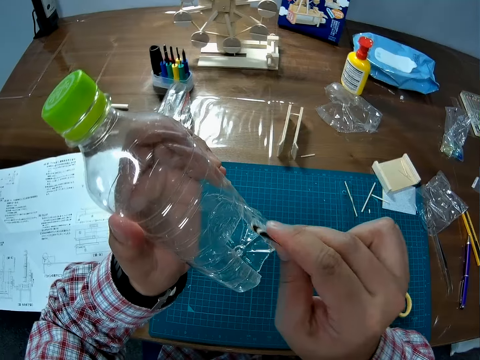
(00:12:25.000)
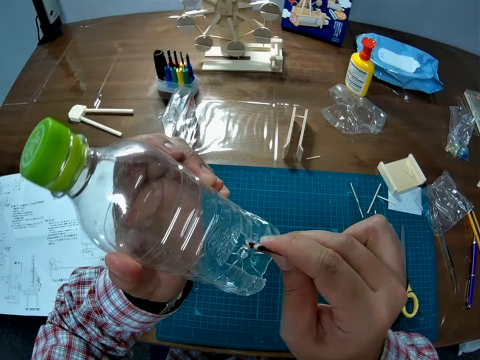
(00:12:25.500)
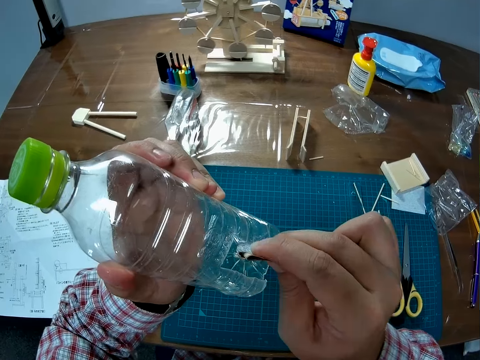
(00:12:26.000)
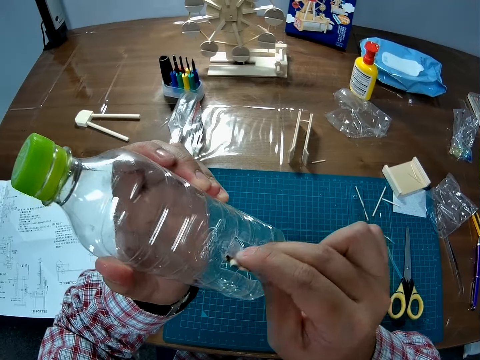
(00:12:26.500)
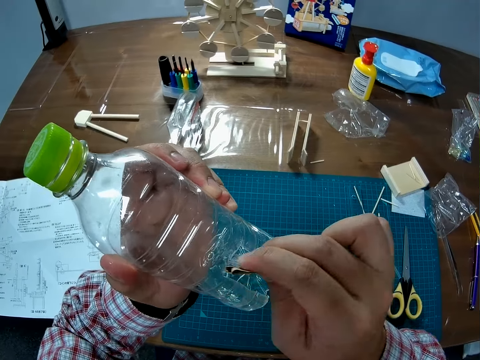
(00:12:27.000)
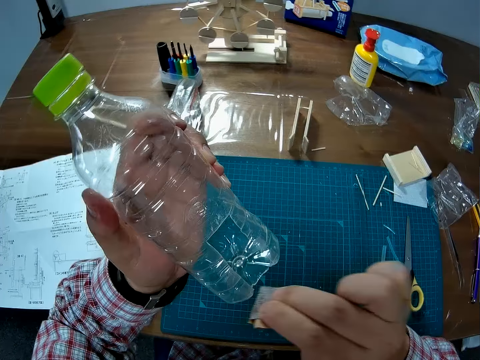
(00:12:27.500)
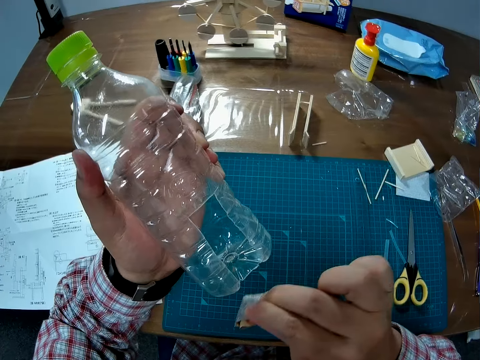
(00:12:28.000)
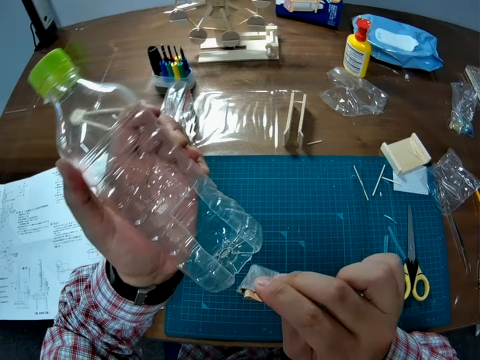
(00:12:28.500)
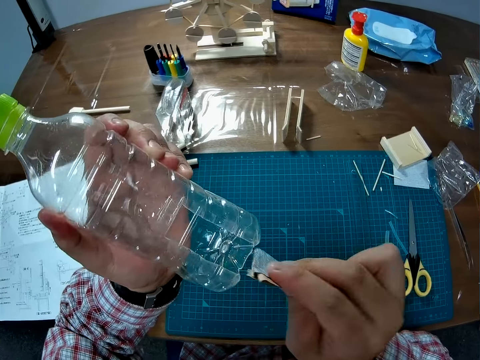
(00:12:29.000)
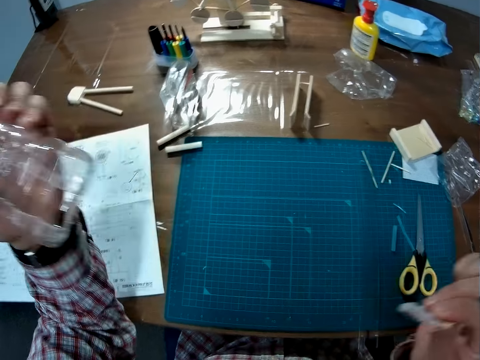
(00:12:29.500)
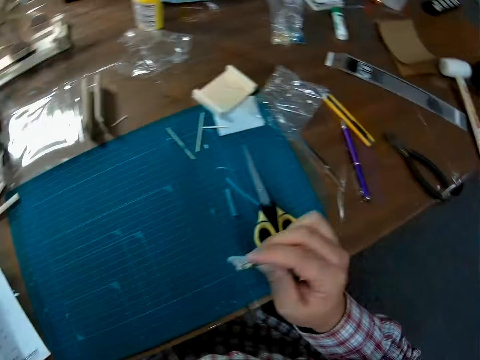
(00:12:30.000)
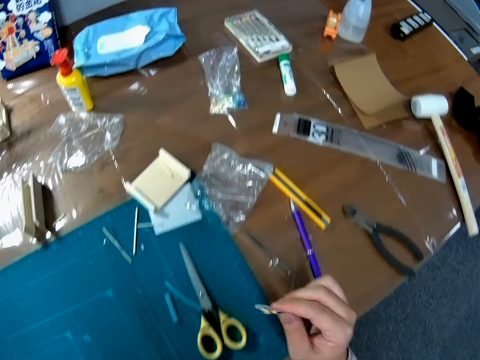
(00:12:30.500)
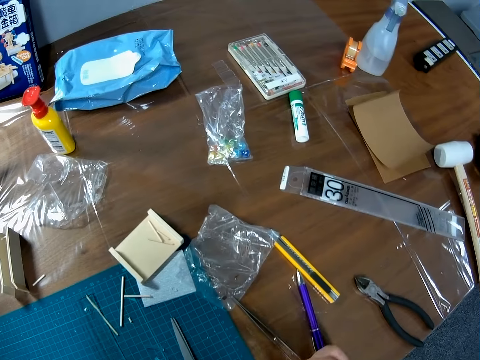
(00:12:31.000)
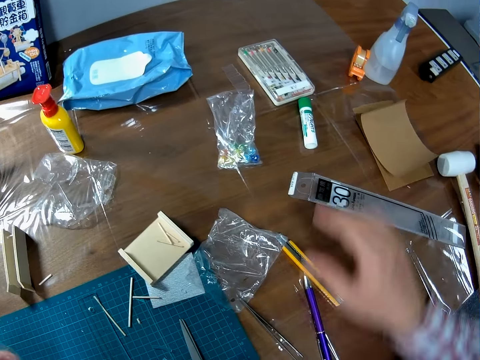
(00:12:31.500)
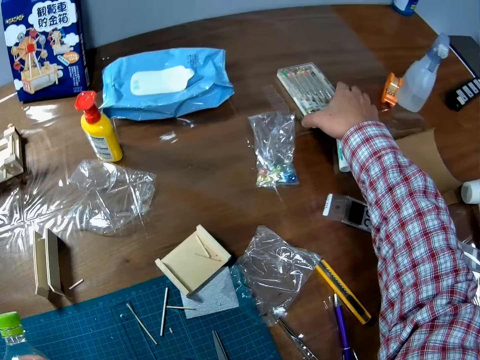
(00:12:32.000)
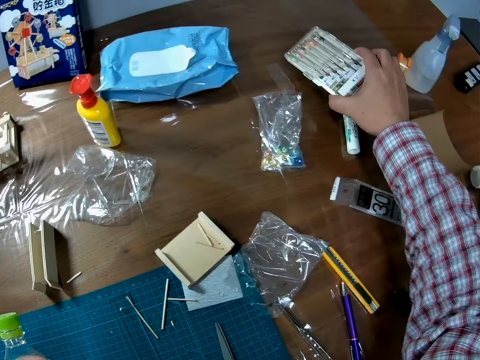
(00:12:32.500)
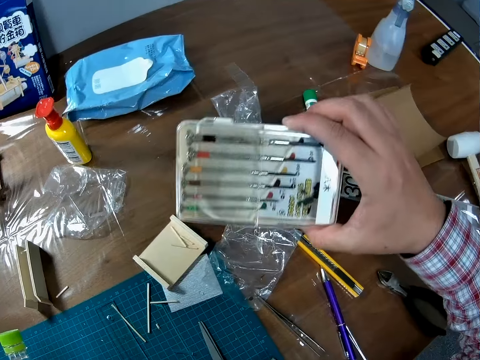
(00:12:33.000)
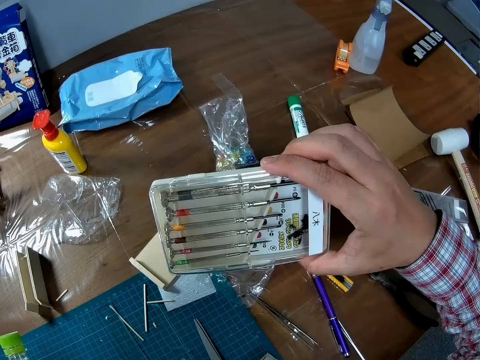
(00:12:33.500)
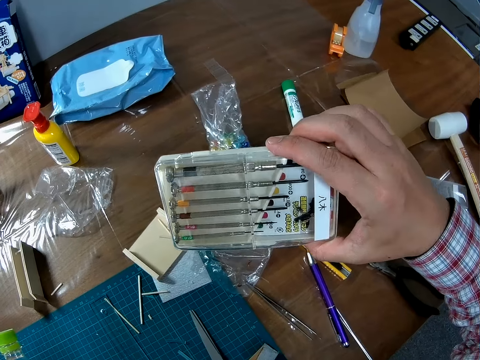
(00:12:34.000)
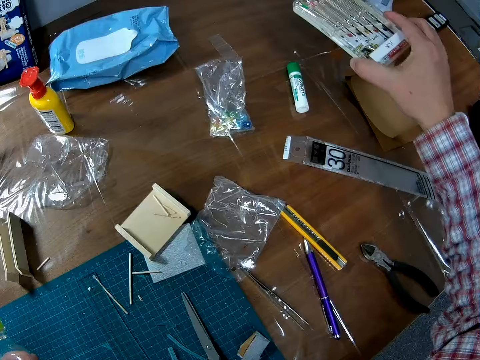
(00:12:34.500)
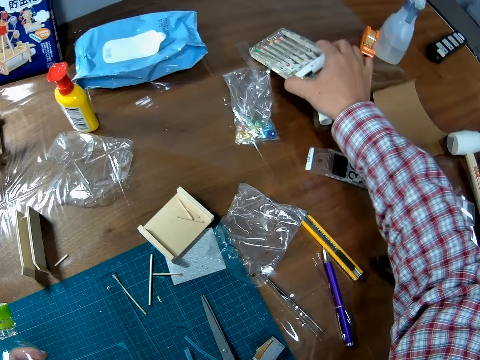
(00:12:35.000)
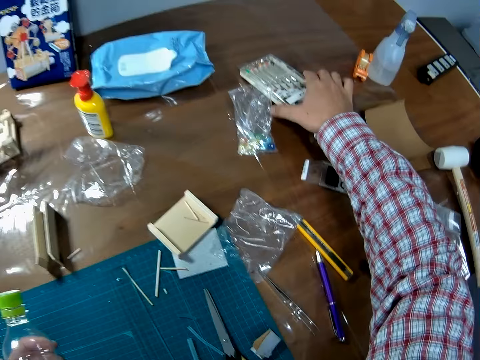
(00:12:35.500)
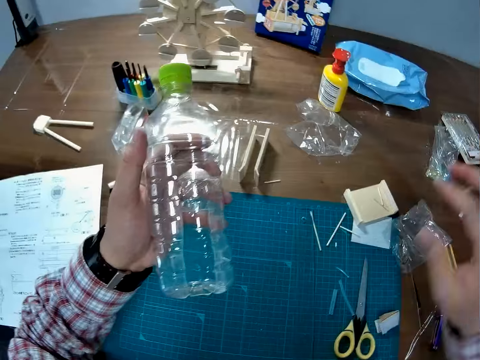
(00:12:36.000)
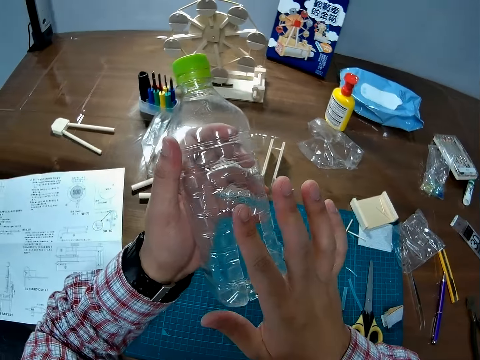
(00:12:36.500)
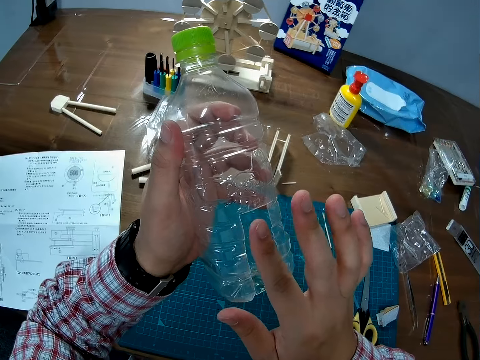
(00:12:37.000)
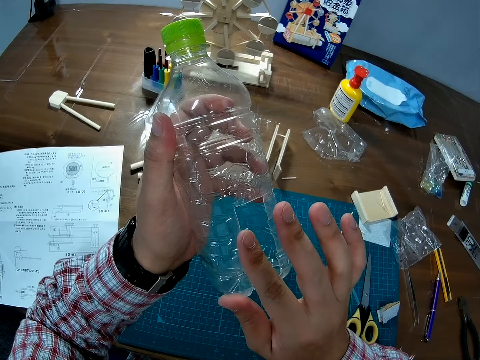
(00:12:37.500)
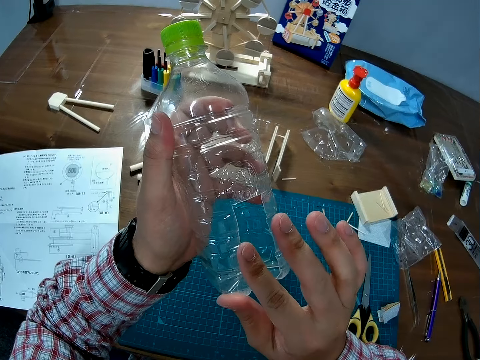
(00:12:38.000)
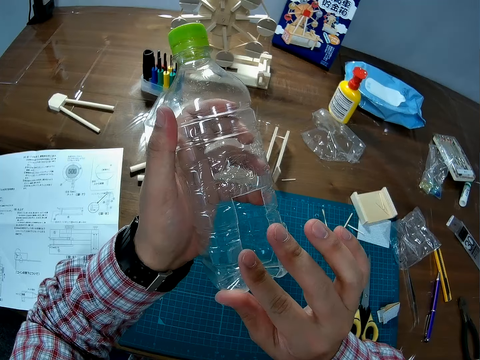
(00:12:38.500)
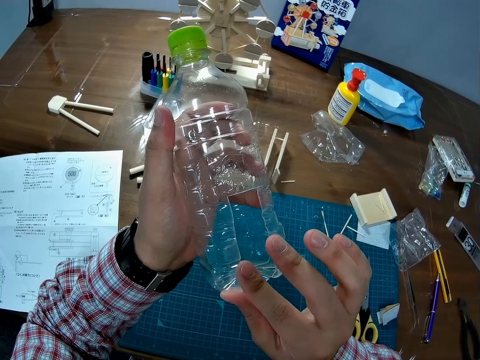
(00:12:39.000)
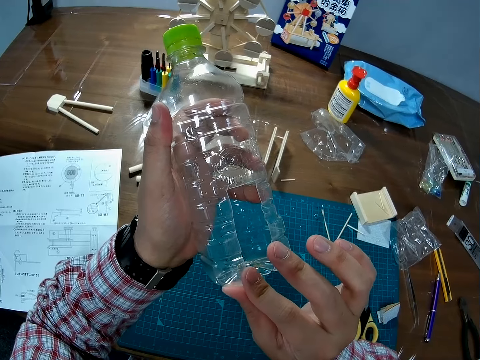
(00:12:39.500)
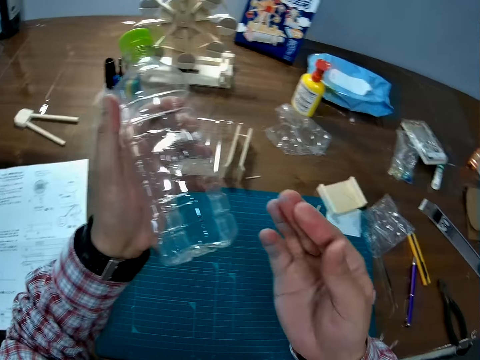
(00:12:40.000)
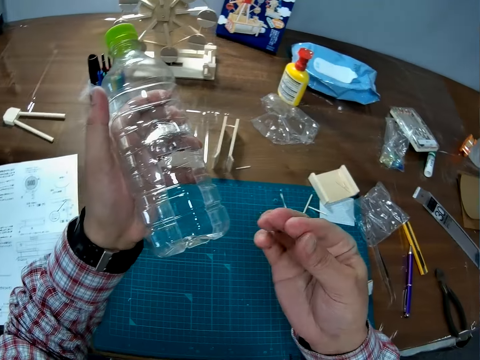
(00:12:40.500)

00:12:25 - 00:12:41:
The camera wearer drops the sandpaper. He picks up a box of screws. He drops the box of screws. He holds the cut part with his finger. He touches the edge of the plastic bottle.

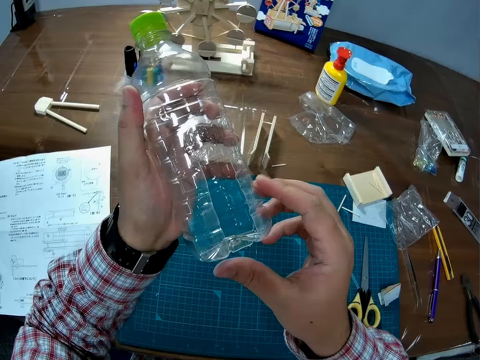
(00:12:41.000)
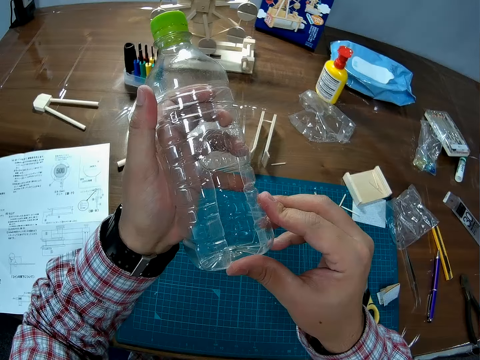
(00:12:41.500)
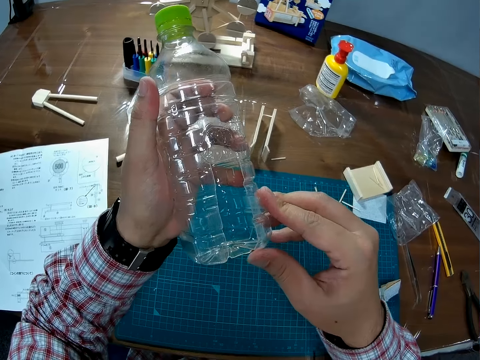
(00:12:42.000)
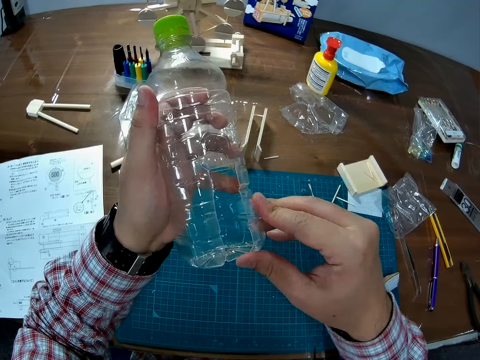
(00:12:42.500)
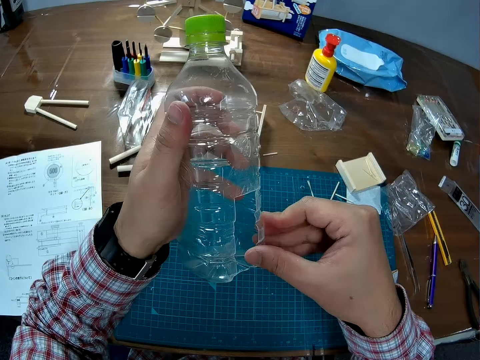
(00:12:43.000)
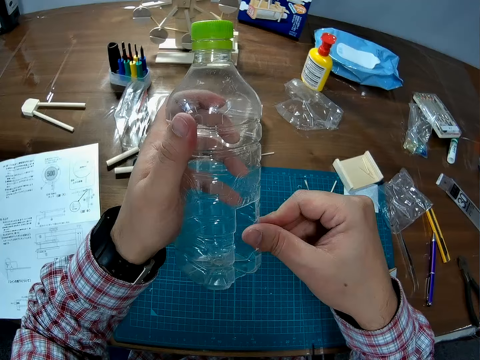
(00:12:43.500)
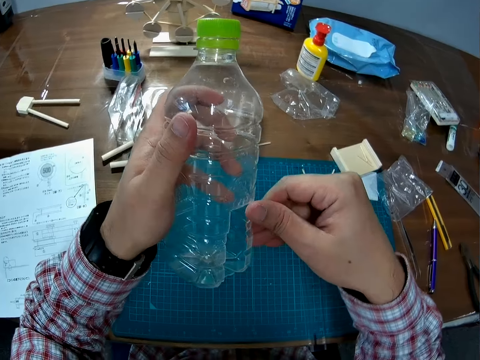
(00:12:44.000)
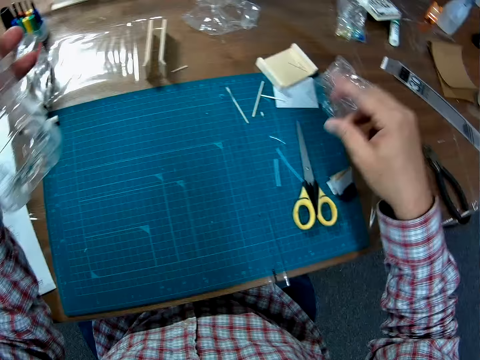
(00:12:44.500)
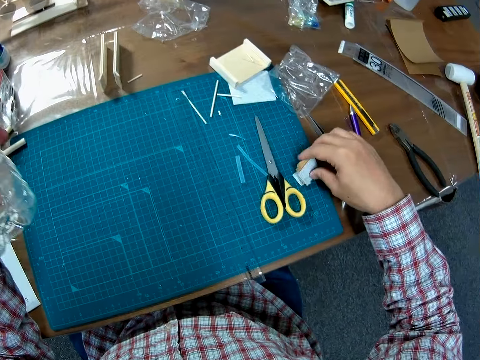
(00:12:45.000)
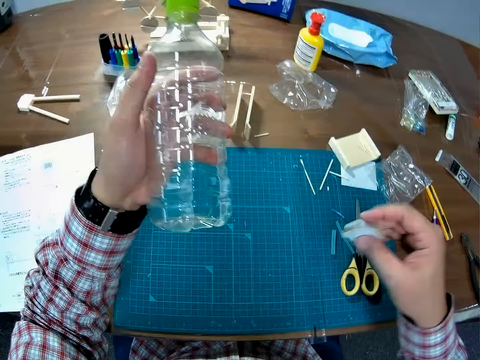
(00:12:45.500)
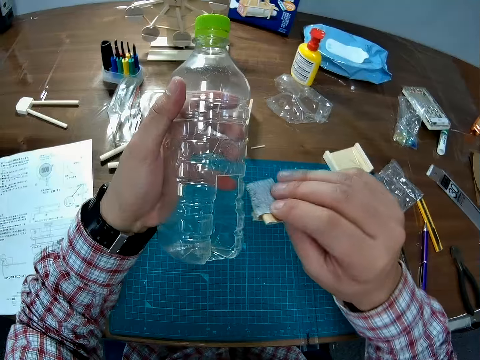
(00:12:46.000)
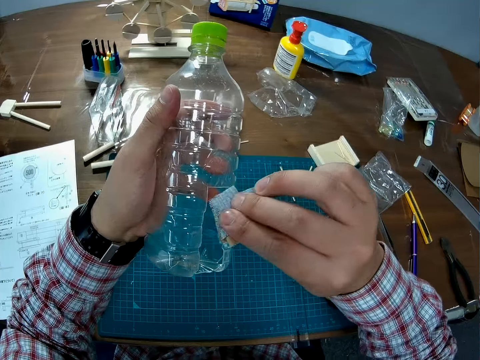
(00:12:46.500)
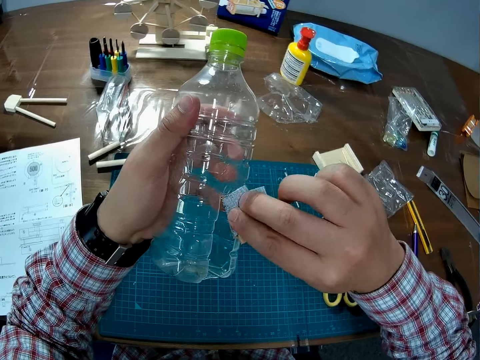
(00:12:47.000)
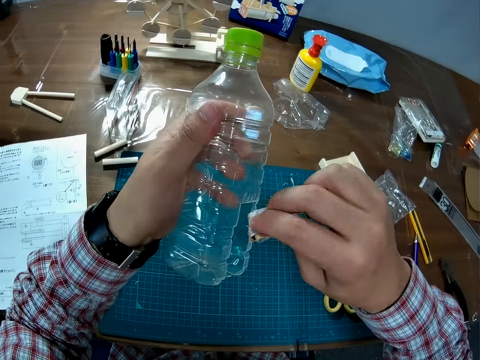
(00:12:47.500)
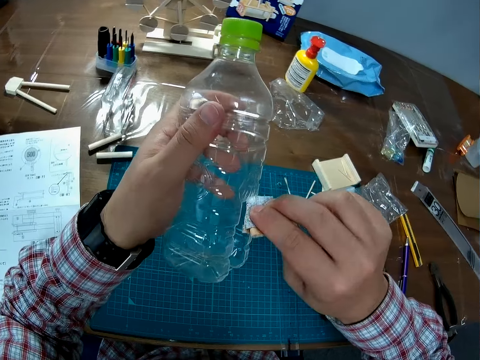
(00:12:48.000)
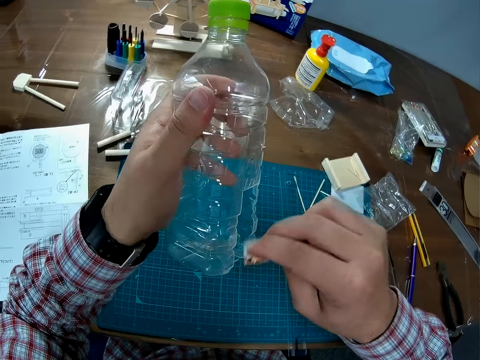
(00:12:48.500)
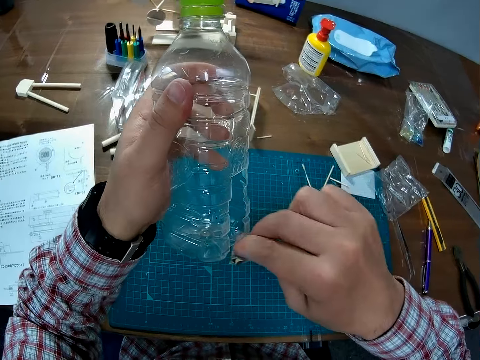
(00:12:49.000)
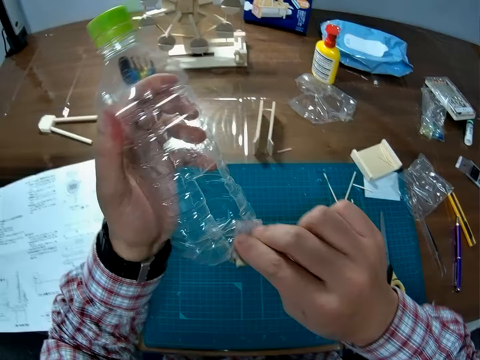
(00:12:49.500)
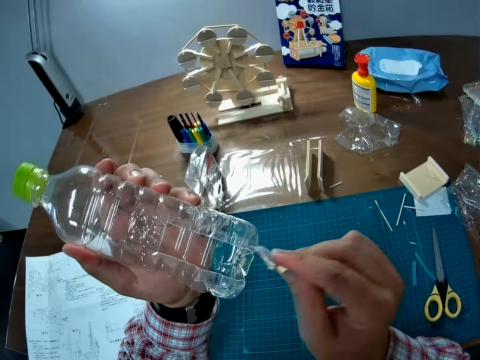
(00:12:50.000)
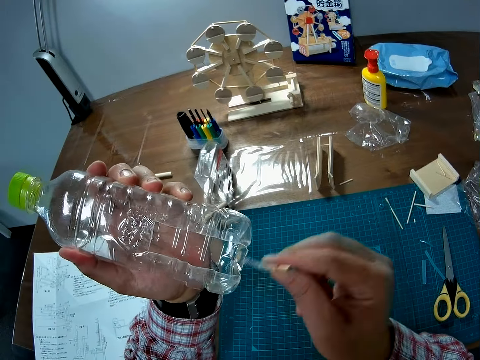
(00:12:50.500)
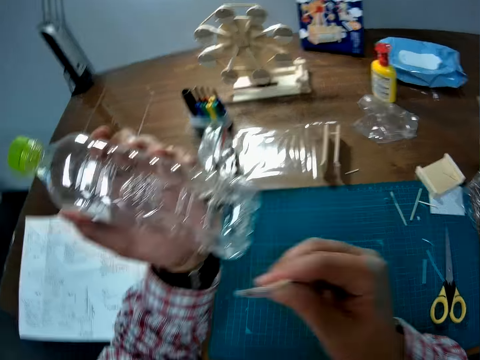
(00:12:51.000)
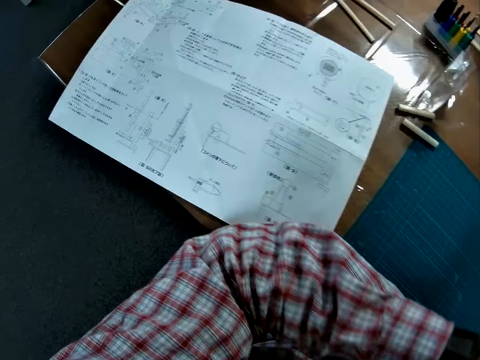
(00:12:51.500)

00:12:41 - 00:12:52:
The camera wearer picks up the sandpaper. They continue sandpapering the plastic bottle.
